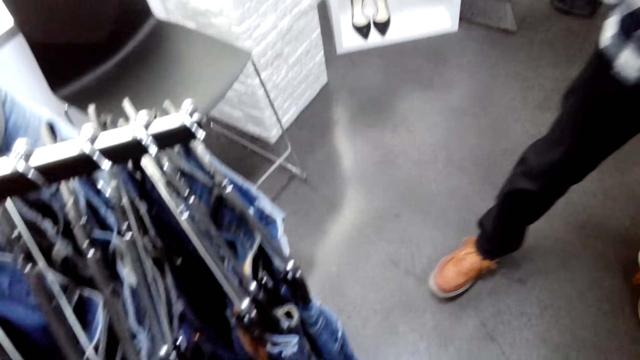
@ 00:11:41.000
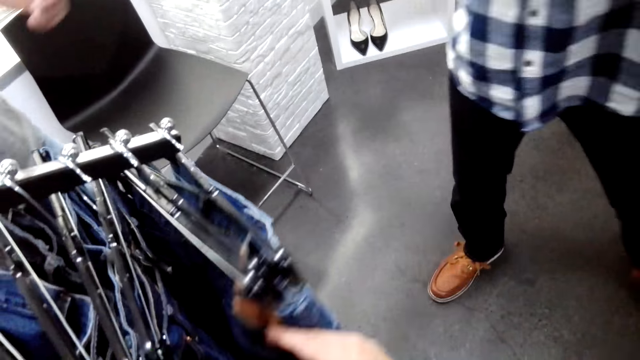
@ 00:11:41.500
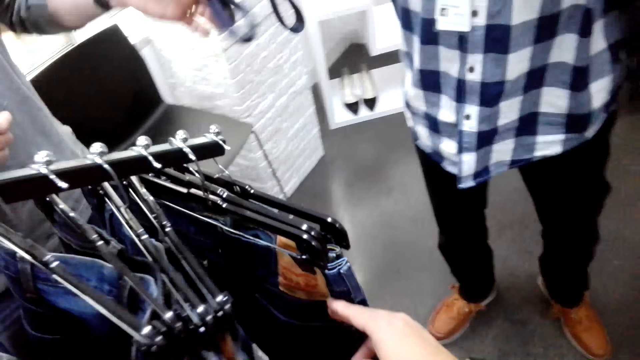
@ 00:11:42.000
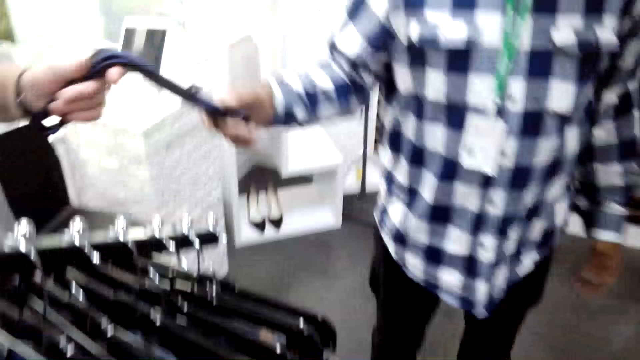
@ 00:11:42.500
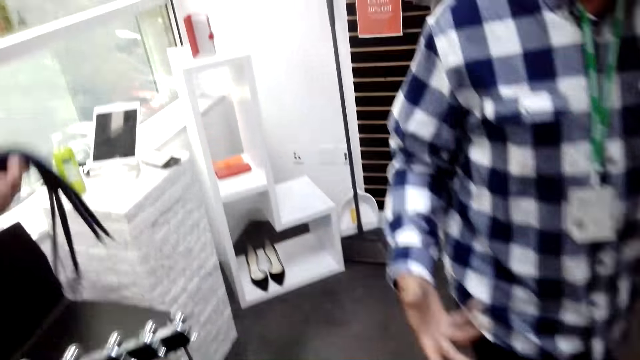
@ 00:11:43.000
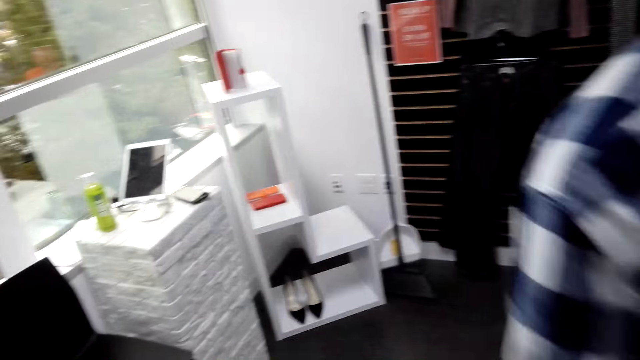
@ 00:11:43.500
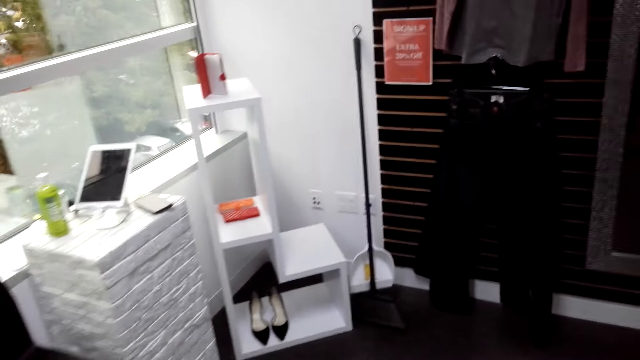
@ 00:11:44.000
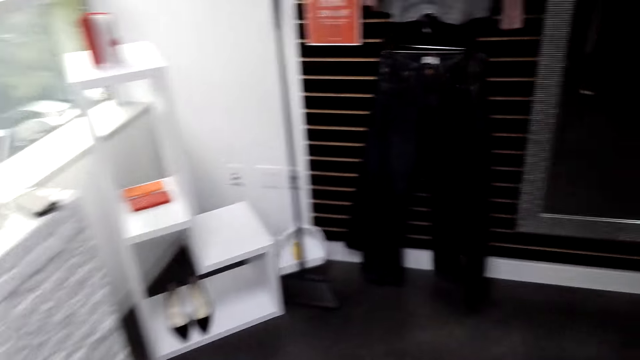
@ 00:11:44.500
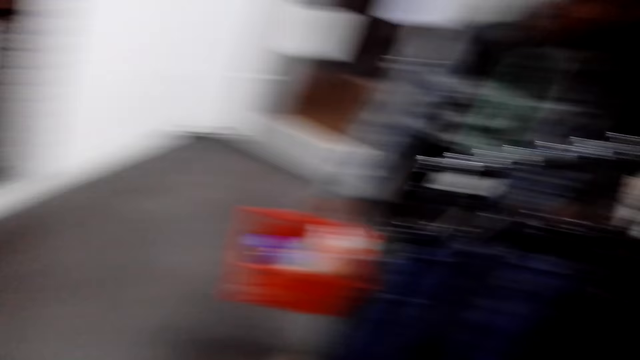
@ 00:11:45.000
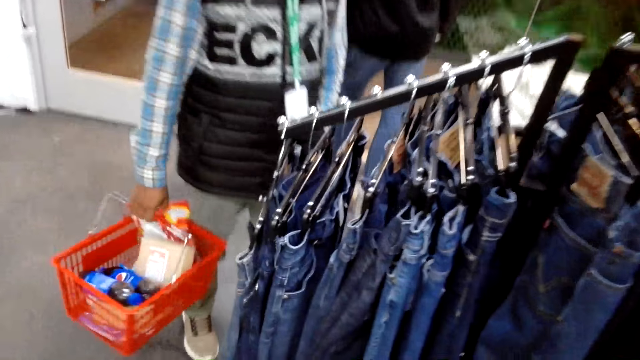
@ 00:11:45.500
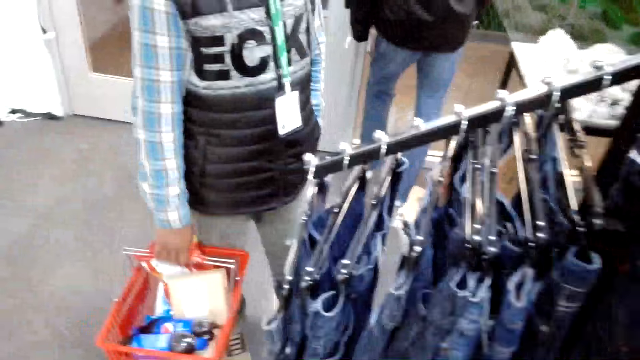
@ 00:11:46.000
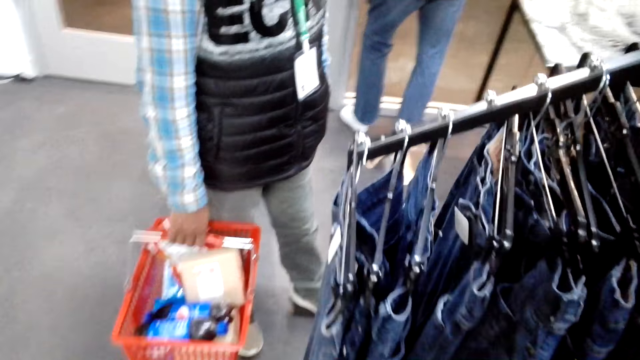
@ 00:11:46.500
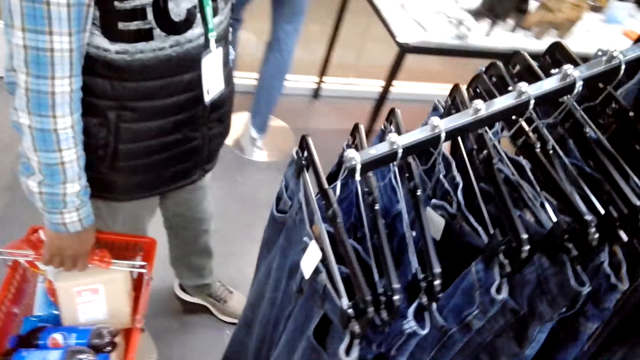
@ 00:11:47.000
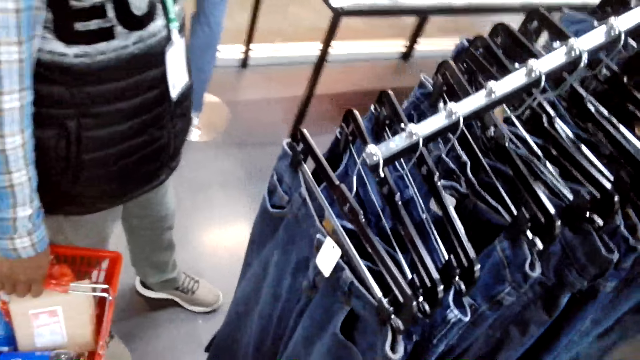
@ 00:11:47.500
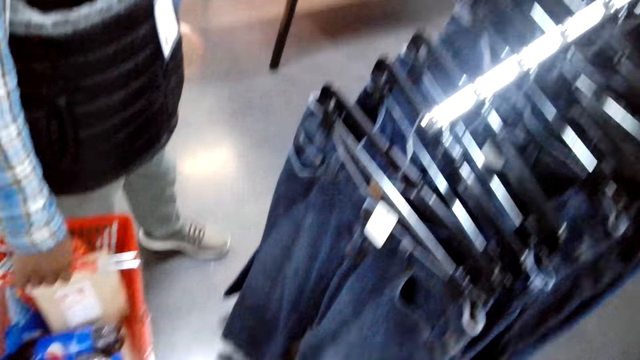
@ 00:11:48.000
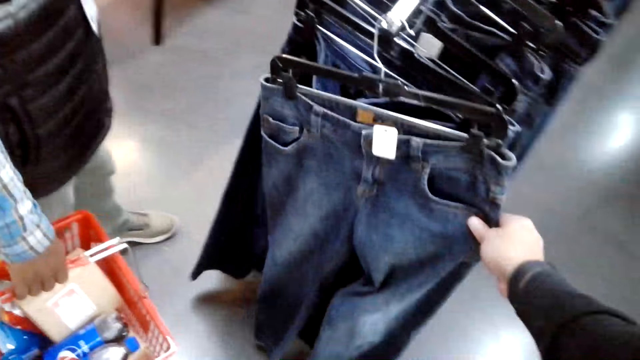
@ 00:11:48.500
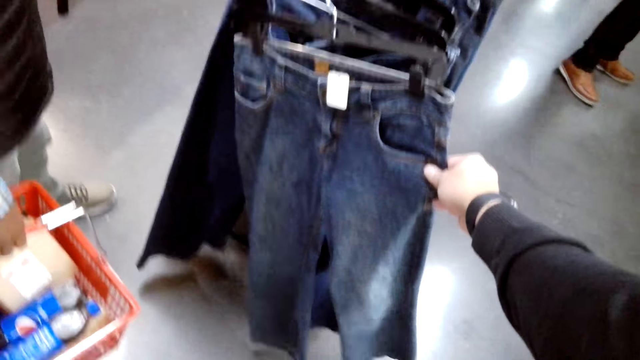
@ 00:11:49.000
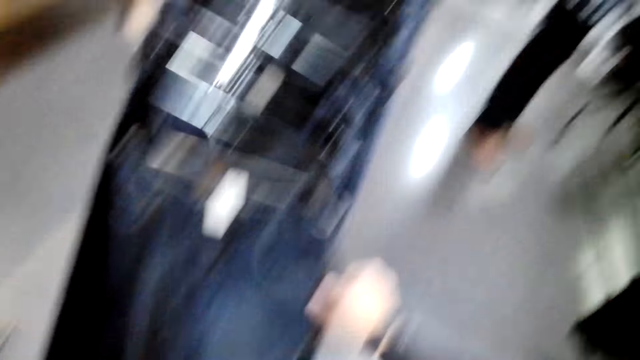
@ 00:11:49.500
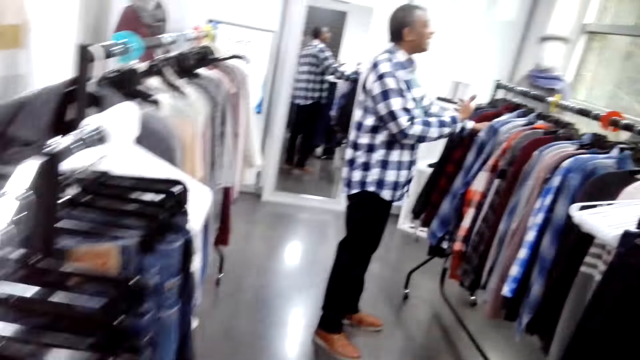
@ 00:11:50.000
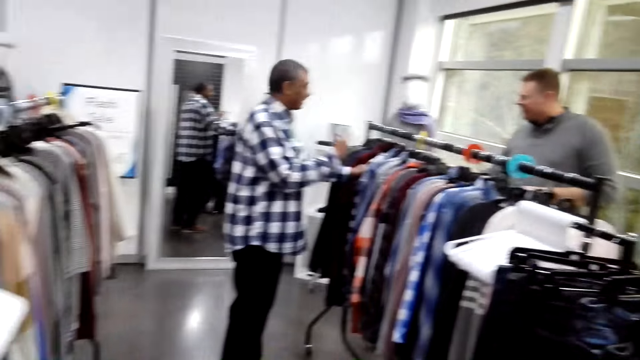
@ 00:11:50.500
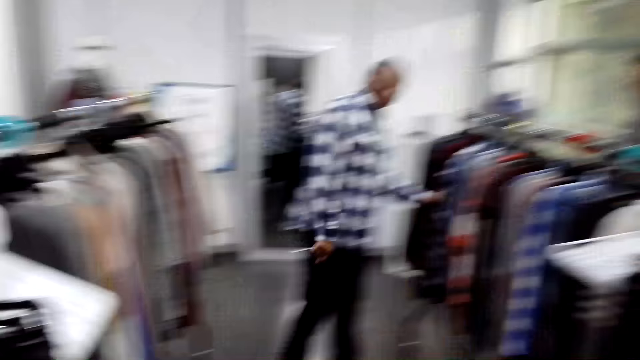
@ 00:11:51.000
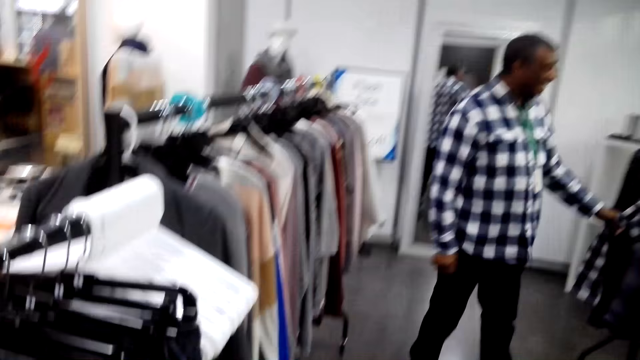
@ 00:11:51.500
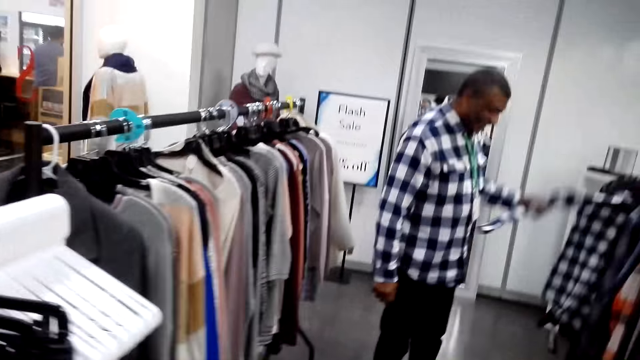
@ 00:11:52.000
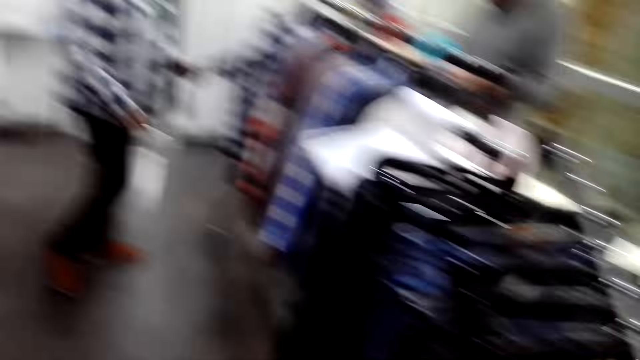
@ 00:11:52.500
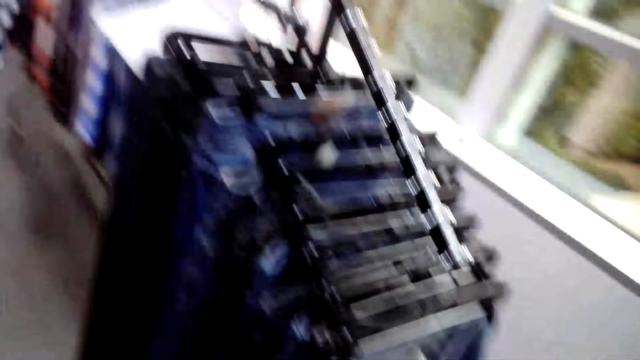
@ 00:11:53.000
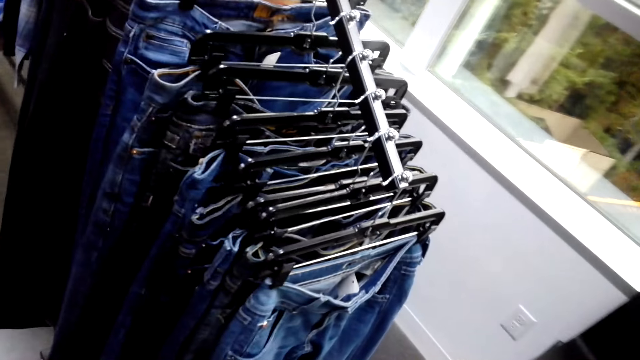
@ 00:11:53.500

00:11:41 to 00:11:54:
The camera wearer walks towards a man. They hold blue jeans. They look at the trousers. They look around the boutique.

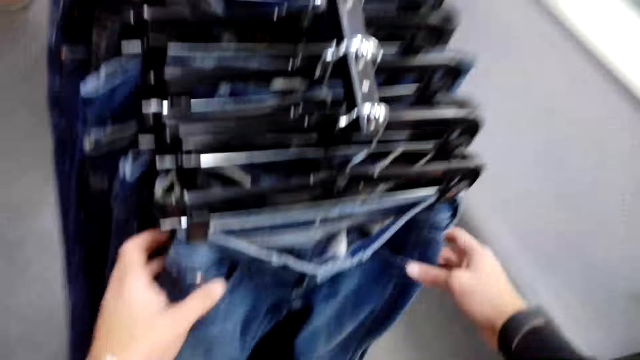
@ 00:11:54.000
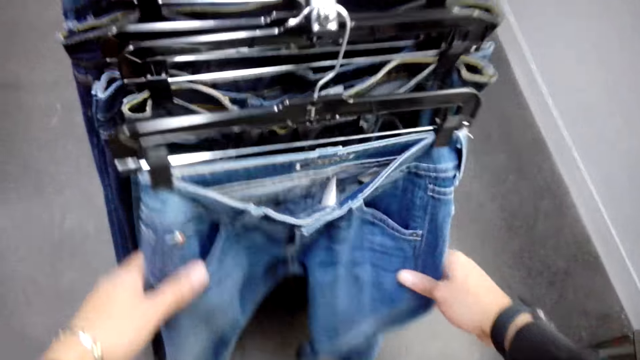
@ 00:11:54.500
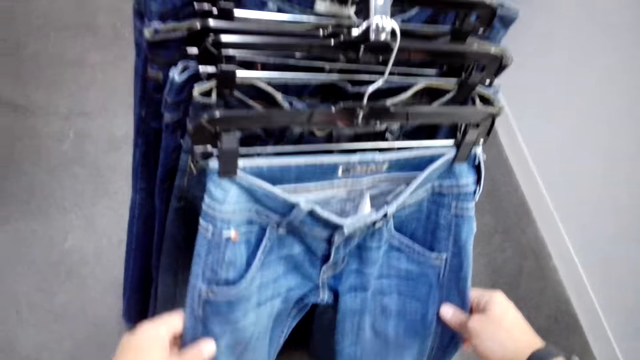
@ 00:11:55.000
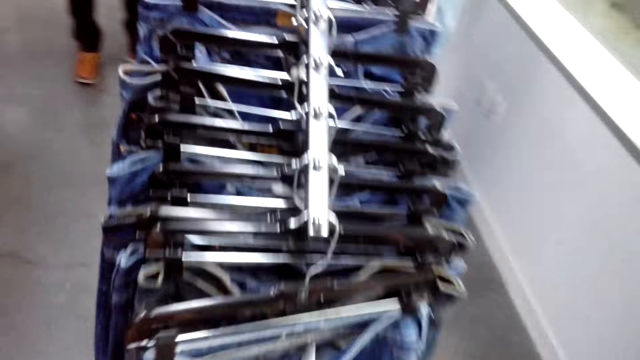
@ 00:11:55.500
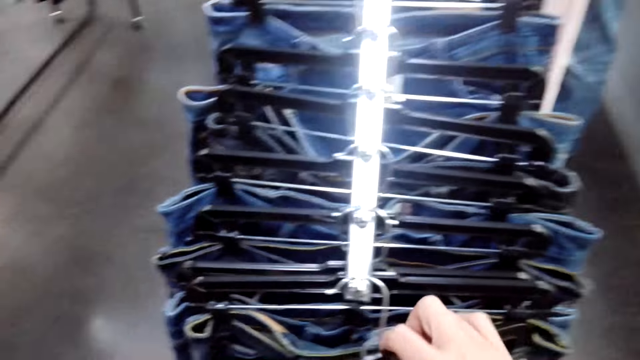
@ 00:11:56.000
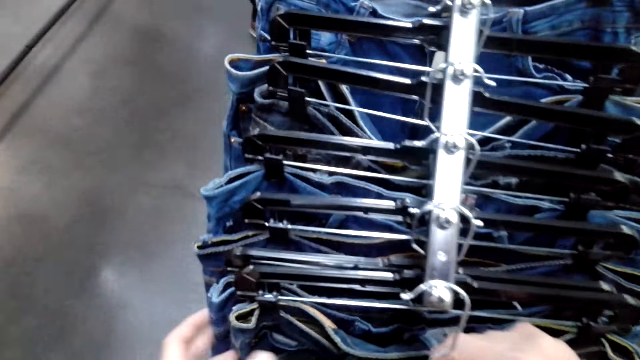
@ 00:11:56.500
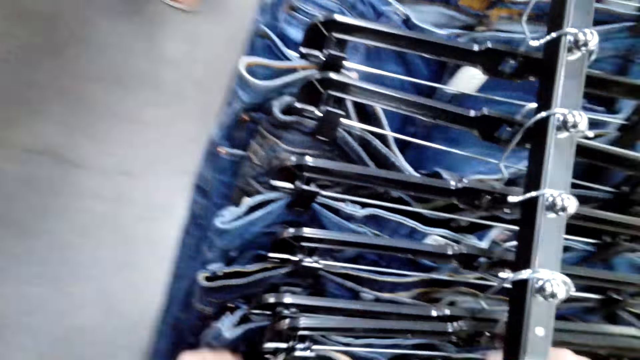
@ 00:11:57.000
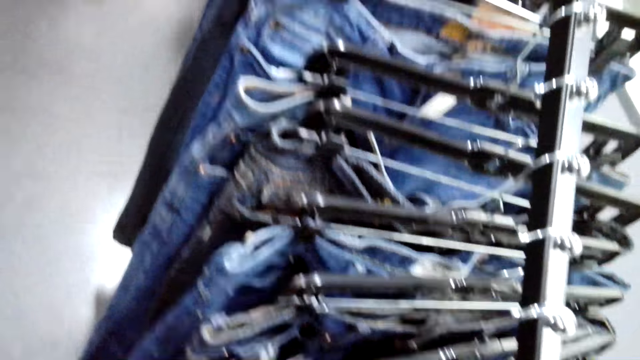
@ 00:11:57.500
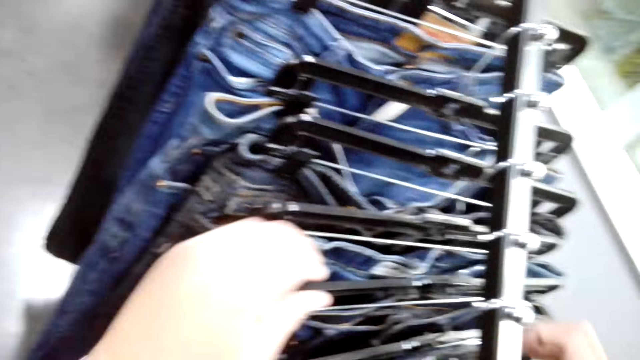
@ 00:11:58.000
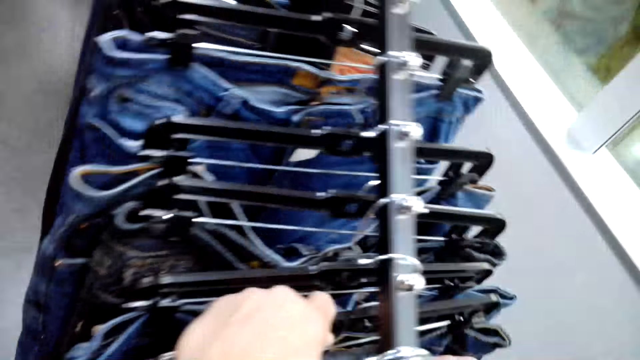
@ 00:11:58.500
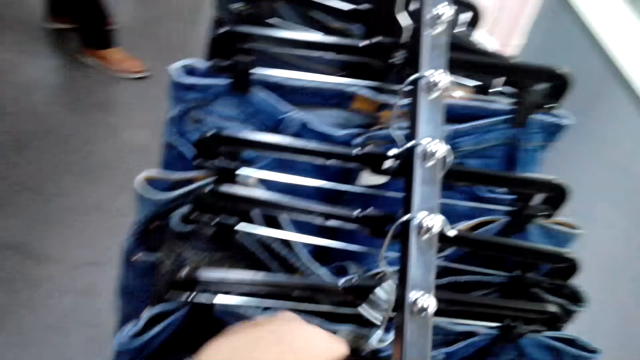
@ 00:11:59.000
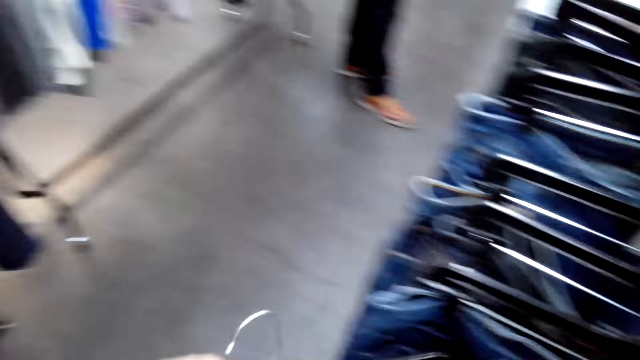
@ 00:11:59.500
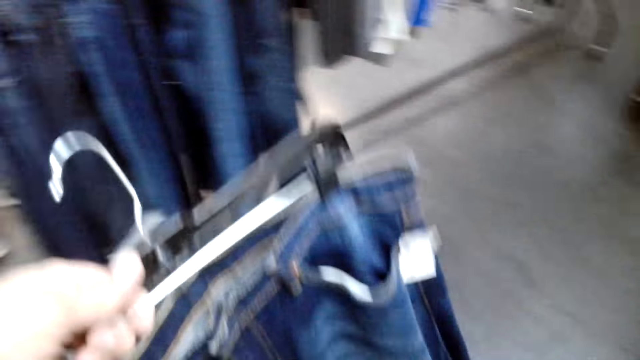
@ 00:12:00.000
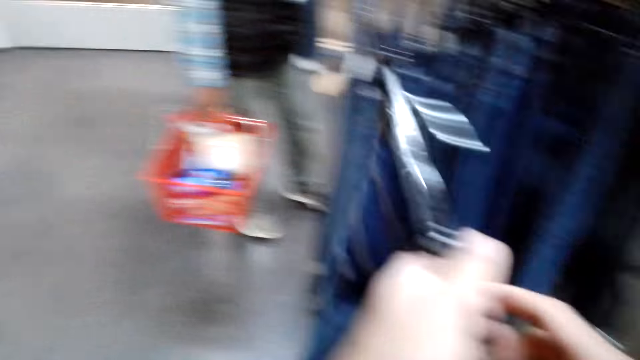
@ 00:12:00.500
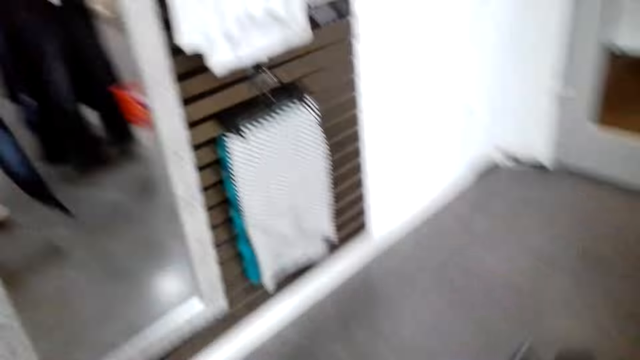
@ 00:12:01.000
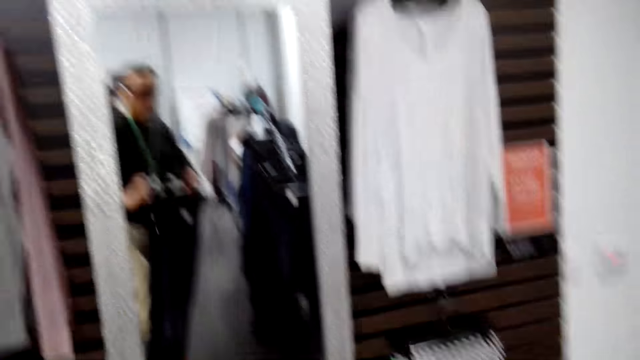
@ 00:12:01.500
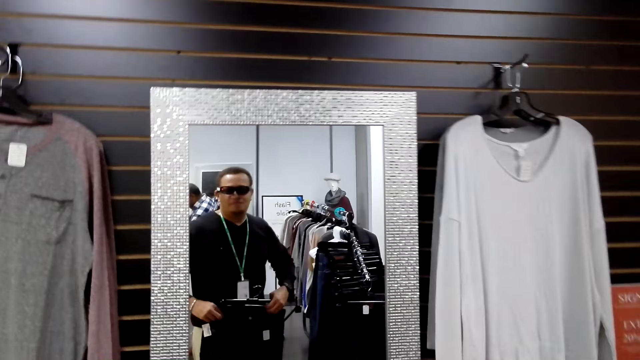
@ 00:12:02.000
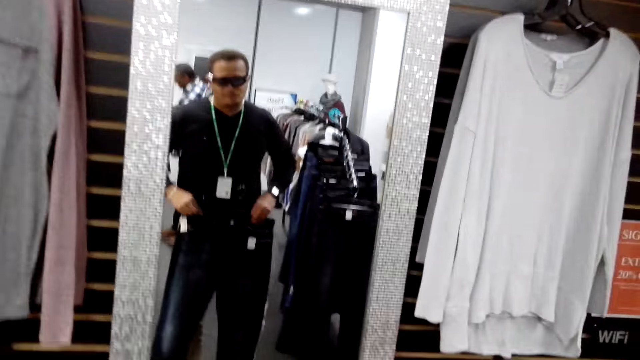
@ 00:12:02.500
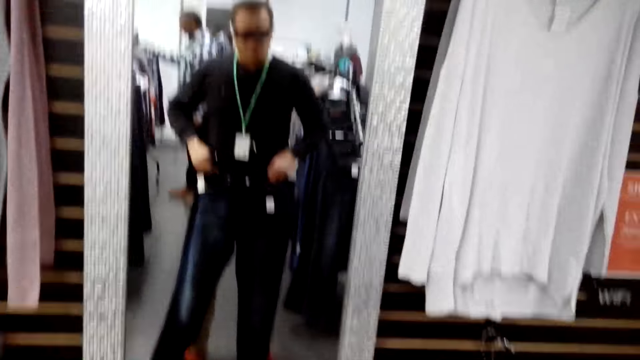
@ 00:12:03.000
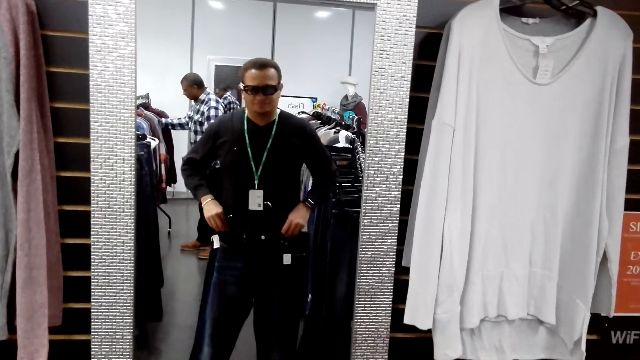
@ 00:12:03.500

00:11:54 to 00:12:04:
The camera wearer holds blue jeans. They remove the blue jeans in the hanger from the stand. They look at the mirror.
